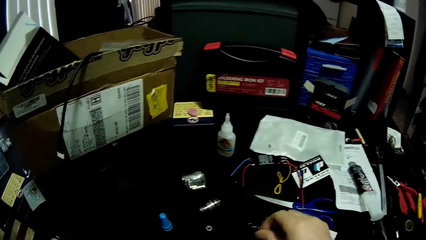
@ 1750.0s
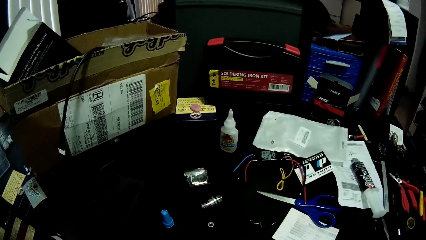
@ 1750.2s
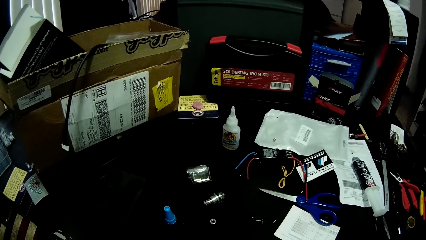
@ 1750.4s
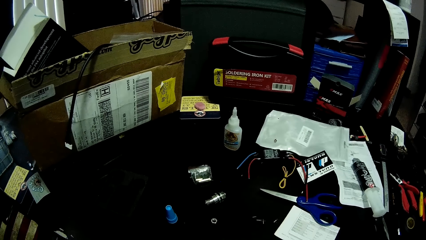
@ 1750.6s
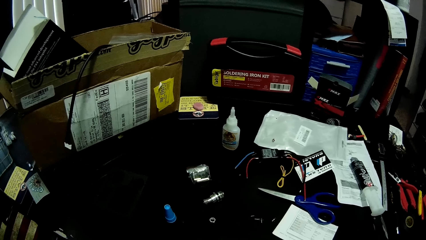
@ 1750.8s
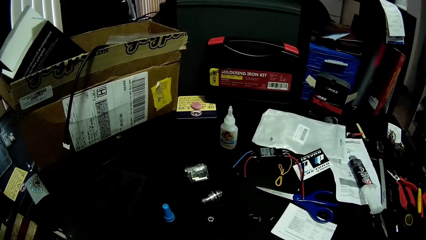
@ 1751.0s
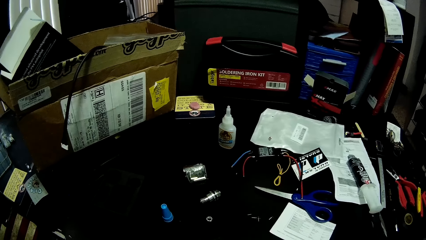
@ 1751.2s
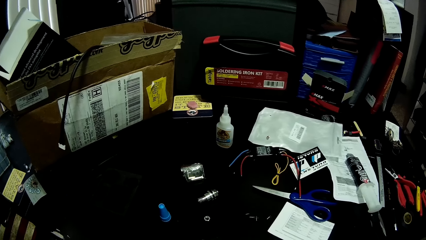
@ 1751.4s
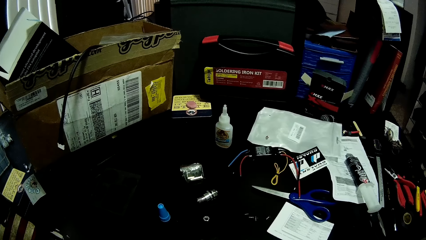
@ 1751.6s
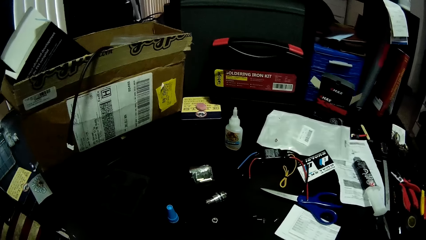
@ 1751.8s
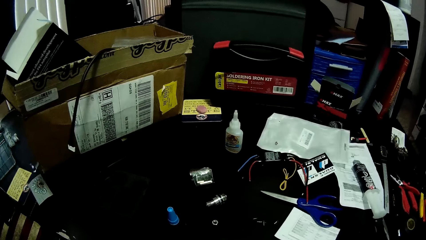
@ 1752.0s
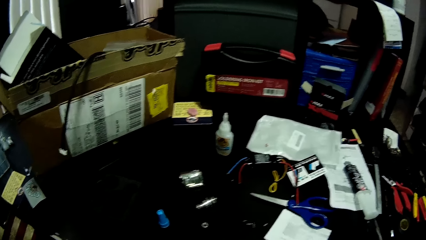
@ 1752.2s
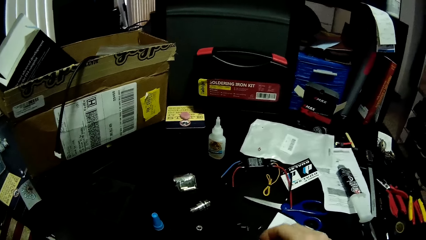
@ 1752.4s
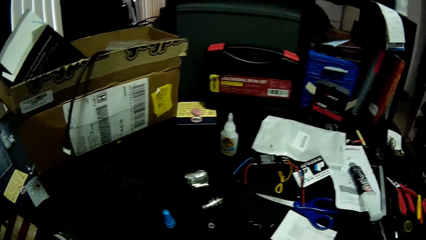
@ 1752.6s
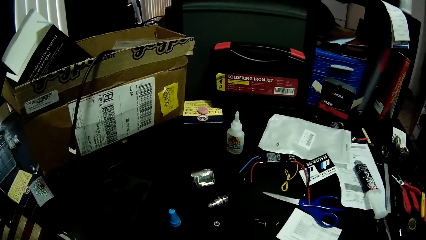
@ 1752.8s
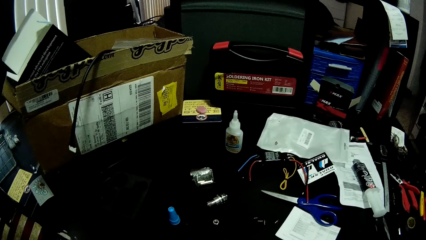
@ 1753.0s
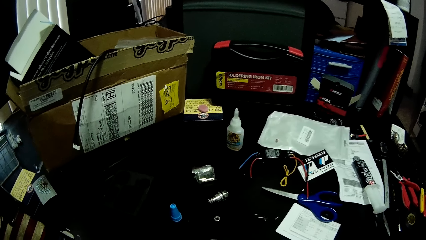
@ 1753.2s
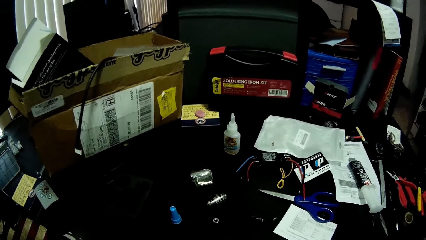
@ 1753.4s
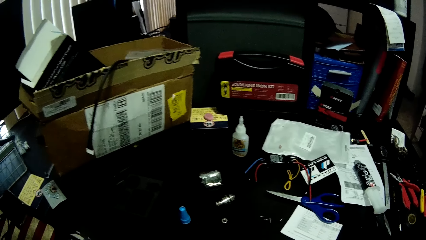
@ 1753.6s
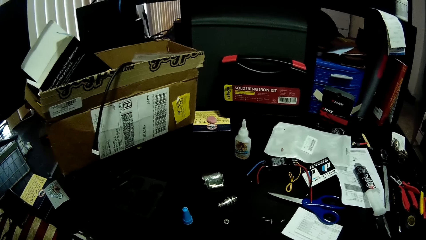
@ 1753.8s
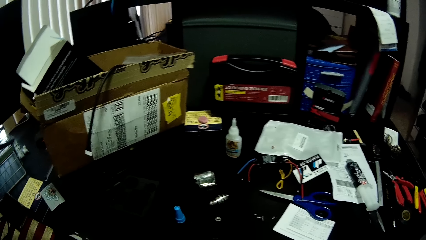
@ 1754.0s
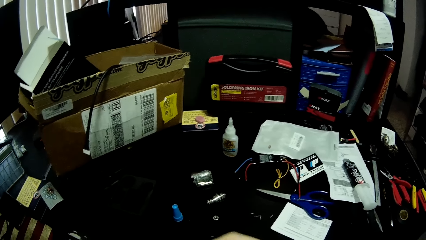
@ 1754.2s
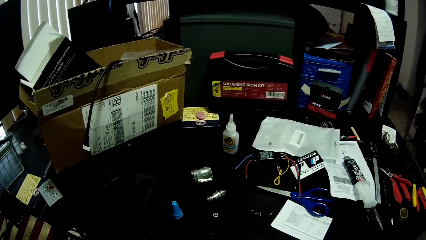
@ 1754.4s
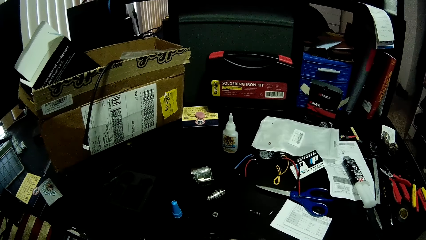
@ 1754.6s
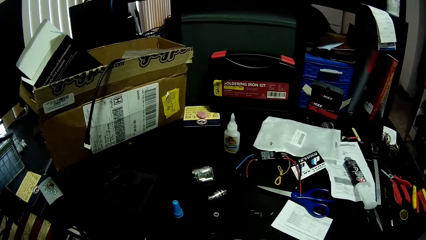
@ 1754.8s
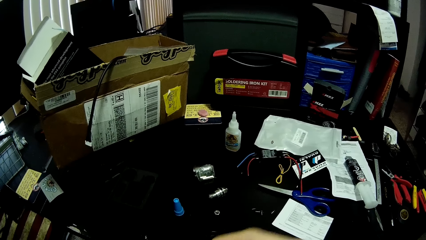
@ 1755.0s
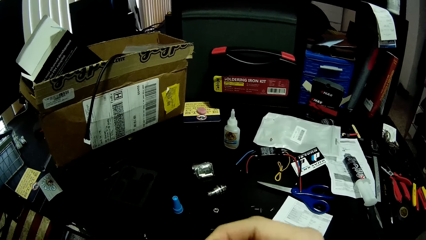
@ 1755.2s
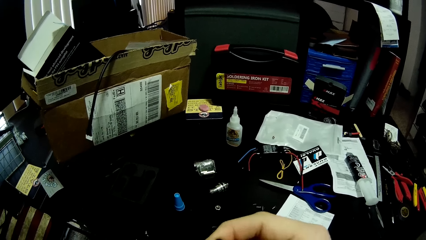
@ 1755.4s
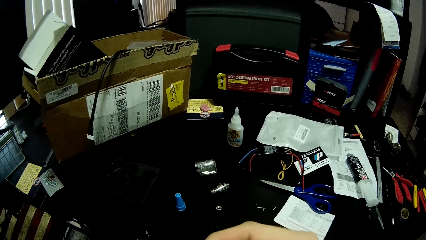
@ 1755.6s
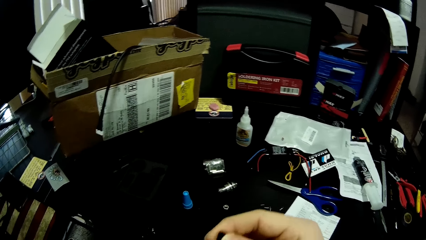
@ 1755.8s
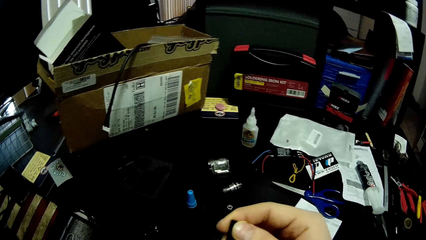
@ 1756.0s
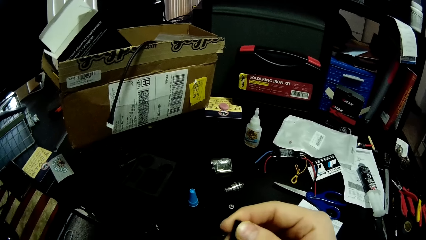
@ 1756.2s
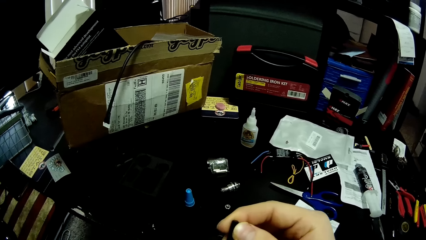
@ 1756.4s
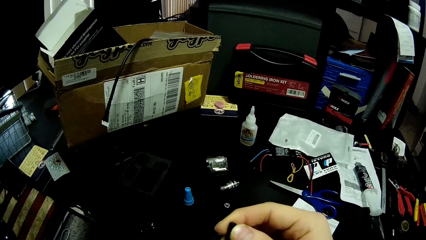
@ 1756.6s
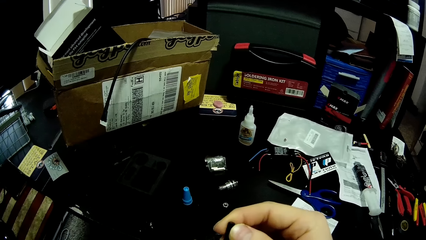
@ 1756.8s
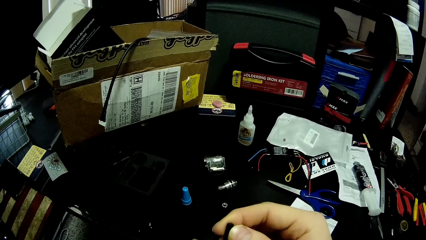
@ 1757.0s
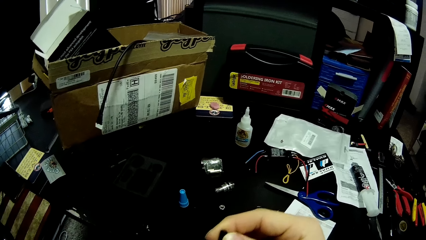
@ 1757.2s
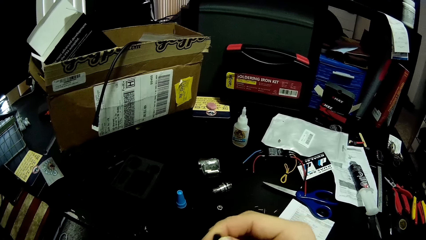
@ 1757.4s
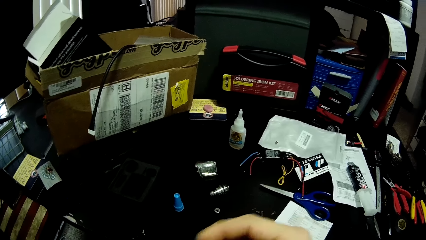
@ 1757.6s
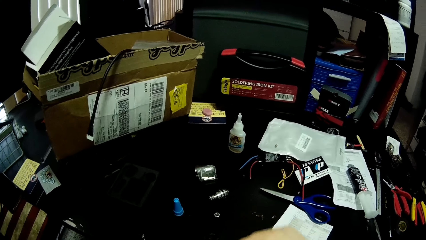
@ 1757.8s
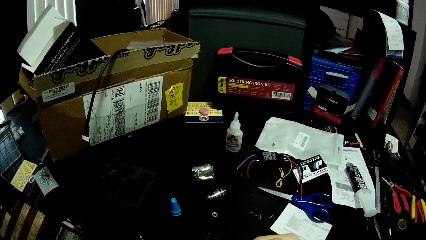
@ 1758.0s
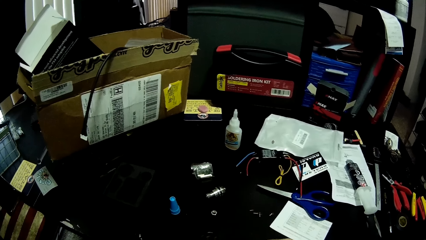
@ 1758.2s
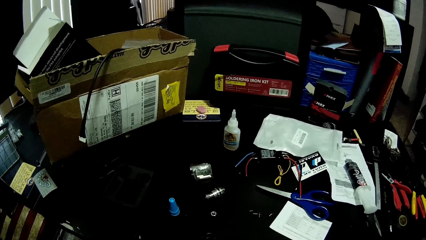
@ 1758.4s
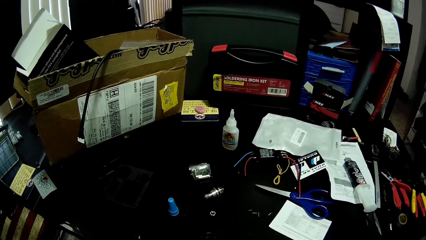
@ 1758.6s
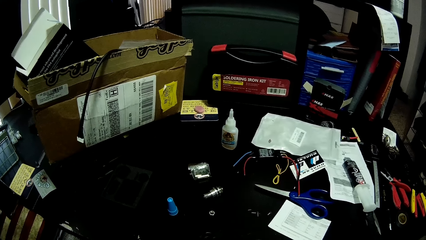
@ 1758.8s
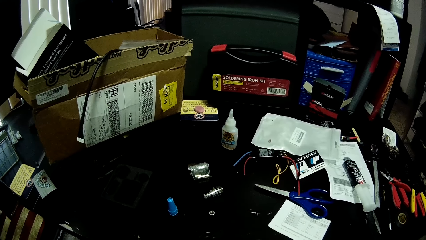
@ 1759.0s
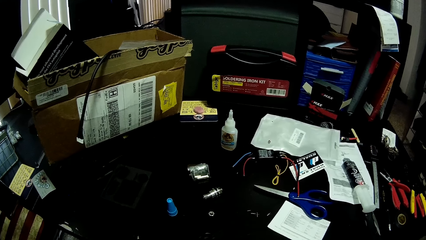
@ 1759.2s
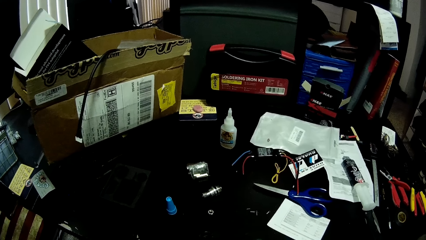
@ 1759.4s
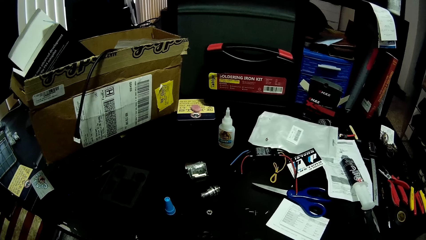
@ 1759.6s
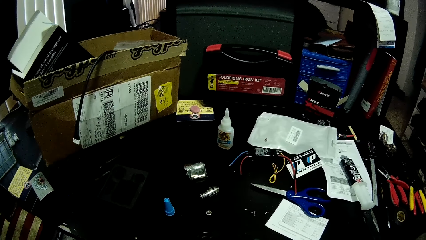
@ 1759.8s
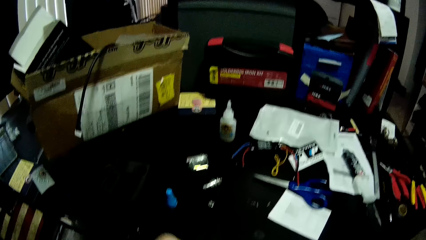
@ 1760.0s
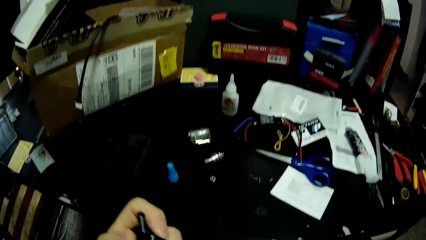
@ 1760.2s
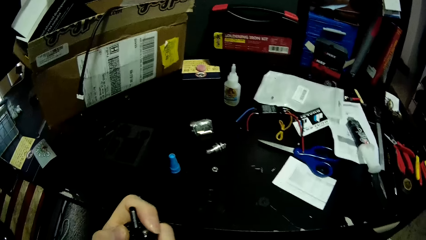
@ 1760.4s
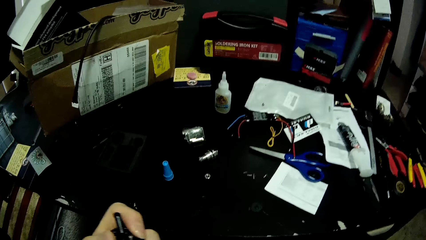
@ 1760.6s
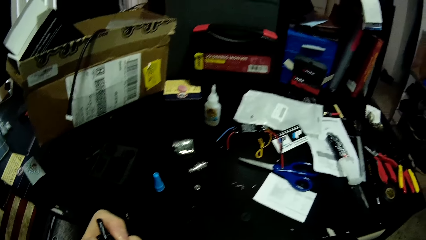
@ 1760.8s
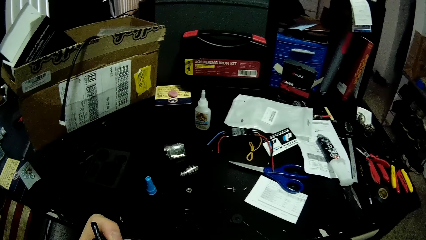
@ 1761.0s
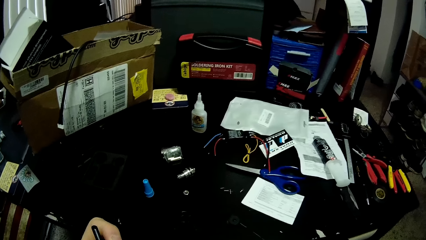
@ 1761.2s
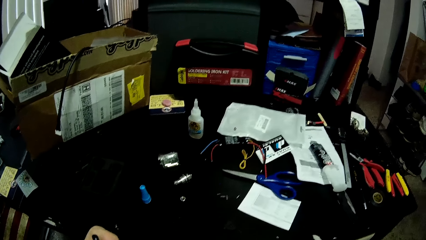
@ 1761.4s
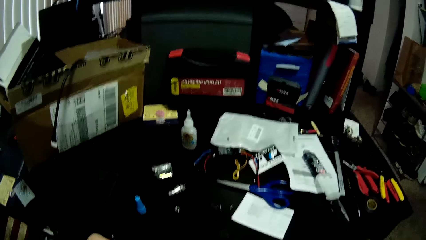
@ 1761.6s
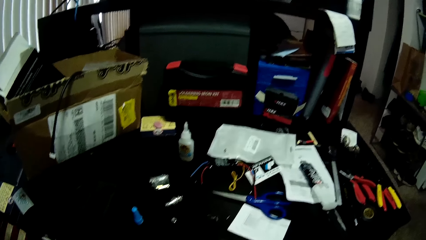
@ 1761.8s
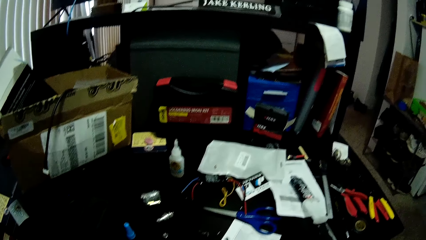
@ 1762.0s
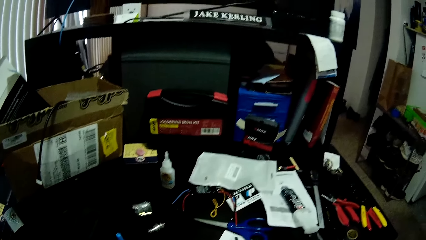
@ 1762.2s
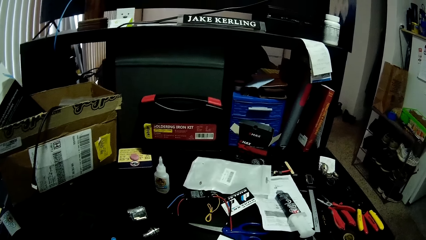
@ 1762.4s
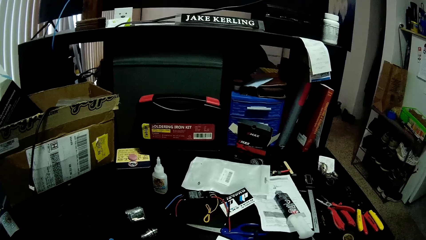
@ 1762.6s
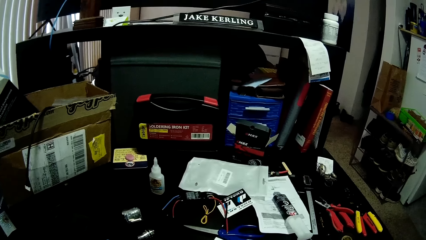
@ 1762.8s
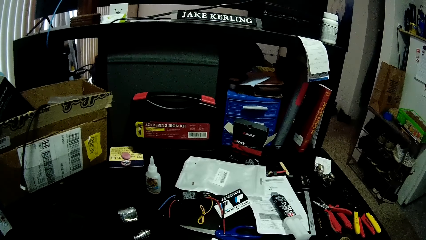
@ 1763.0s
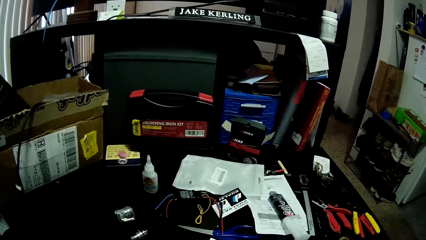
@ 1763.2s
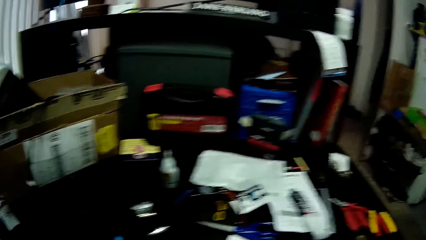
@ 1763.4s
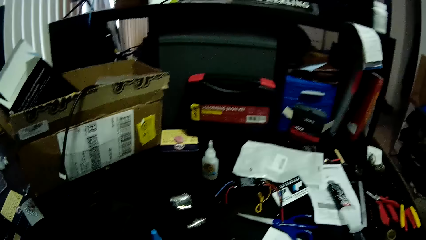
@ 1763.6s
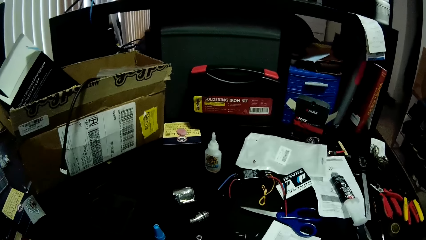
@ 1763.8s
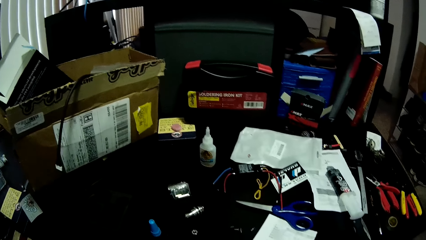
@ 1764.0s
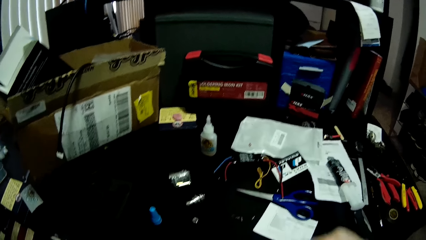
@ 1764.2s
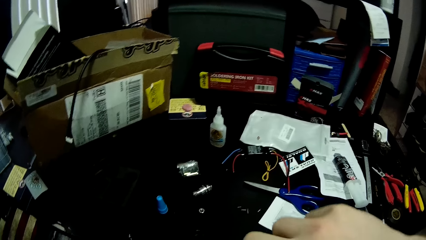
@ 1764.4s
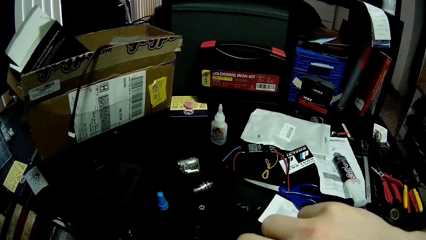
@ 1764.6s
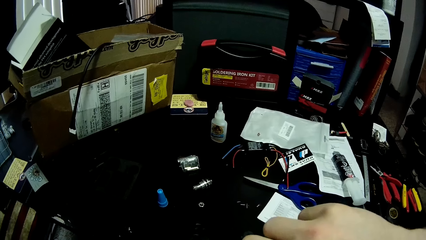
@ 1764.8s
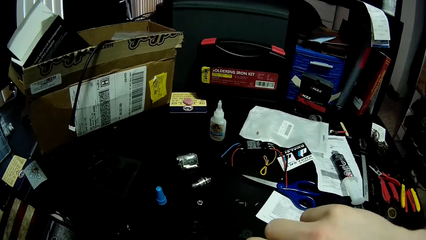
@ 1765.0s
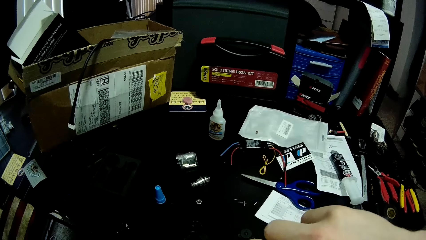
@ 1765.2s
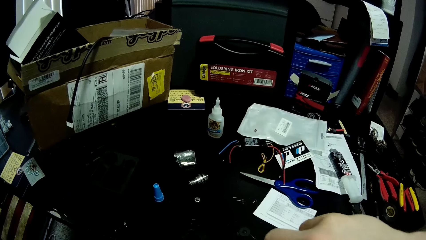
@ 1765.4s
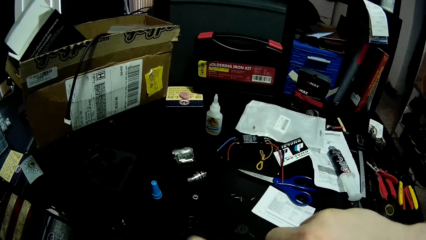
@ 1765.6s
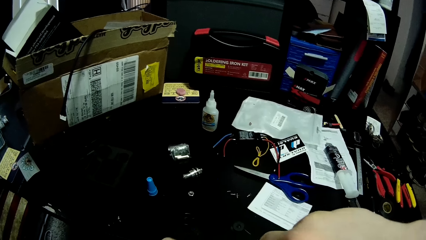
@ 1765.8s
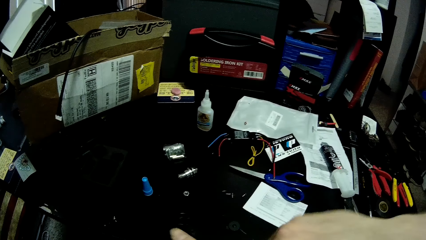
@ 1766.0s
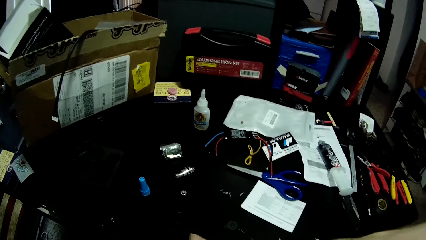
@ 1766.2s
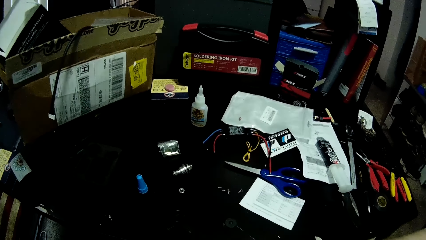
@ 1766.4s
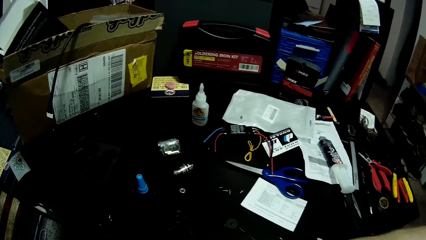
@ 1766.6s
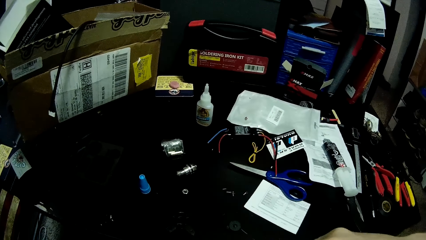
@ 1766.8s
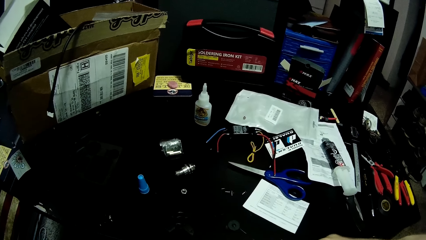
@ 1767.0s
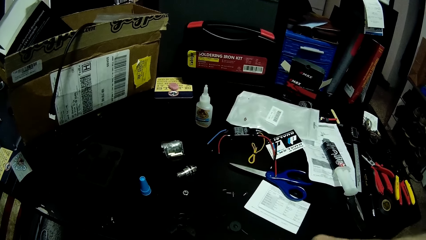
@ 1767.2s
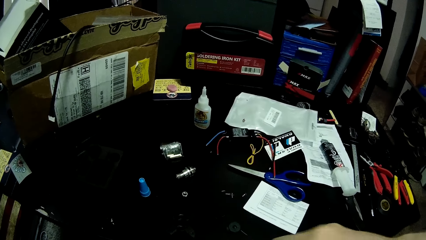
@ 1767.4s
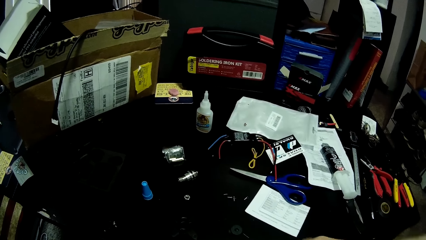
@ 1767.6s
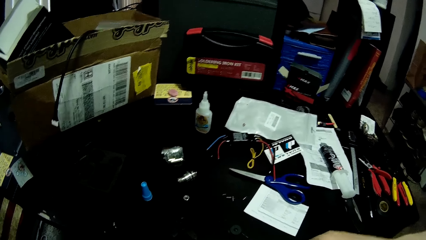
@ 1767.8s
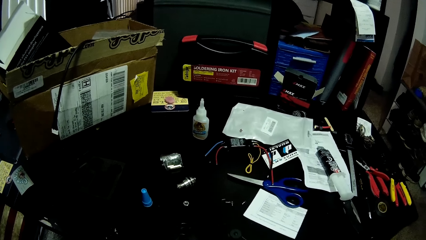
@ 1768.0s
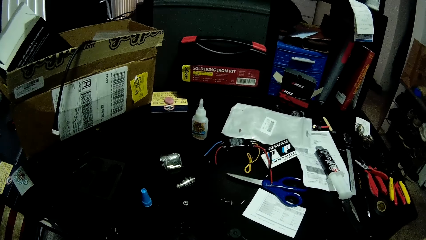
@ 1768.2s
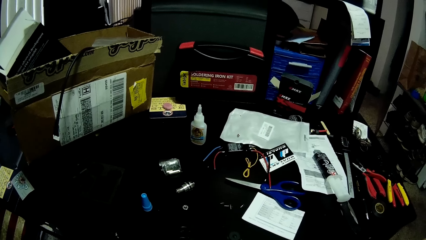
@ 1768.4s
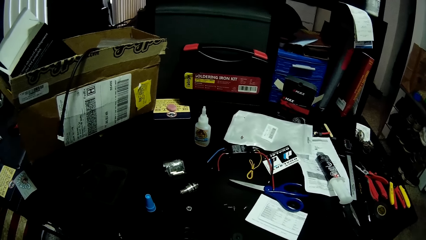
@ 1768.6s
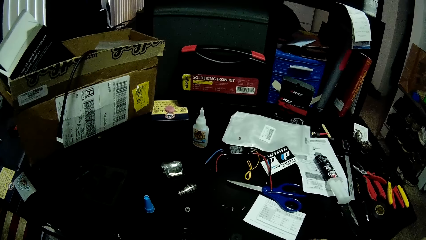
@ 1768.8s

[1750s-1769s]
The camera wearer picks up the screw. They do something. They look around. They touch the soldering battery. They hold a fan motor in their hands. They look around the table. They hold the fan motor in their hands. They look around the table. They connect the screw to the soldering battery.
